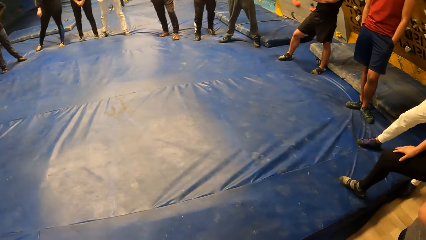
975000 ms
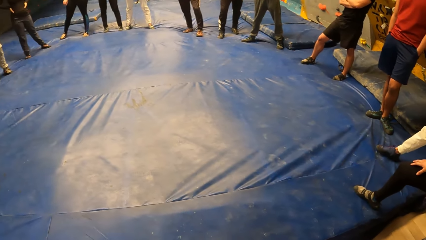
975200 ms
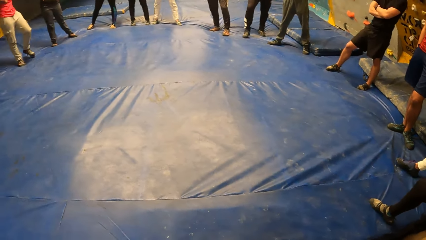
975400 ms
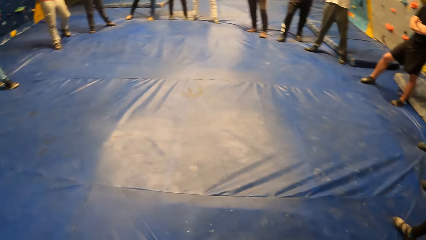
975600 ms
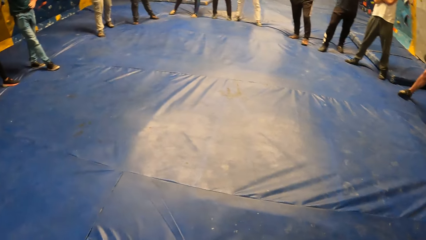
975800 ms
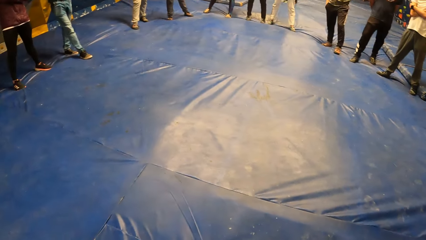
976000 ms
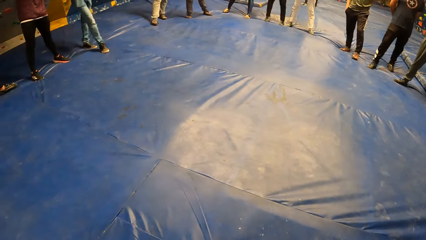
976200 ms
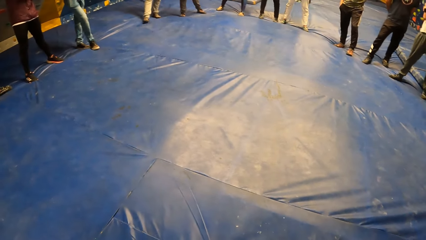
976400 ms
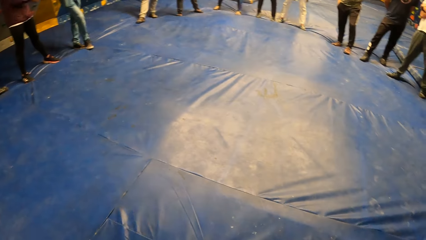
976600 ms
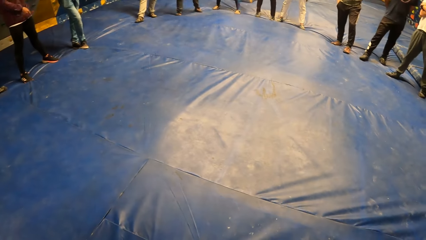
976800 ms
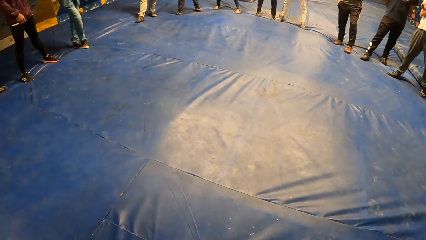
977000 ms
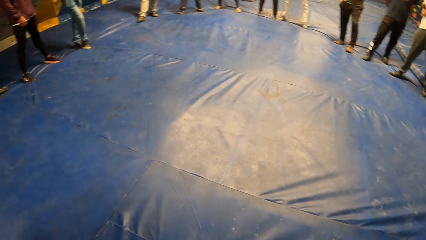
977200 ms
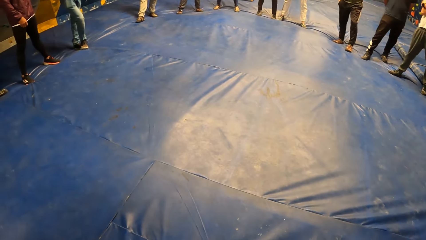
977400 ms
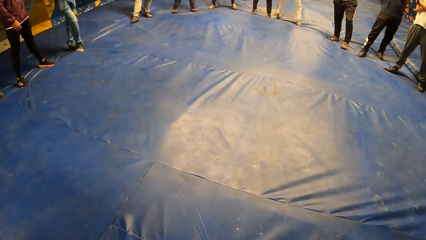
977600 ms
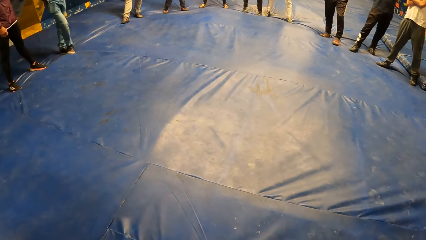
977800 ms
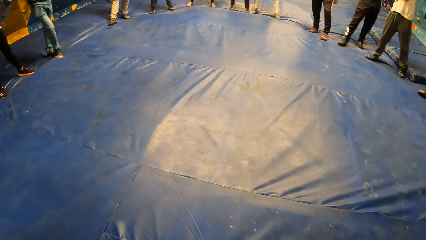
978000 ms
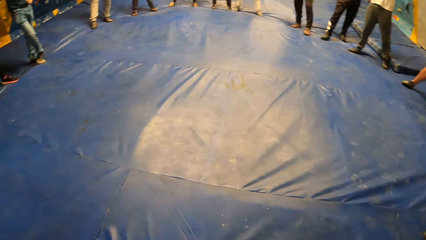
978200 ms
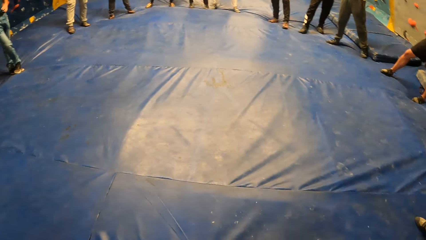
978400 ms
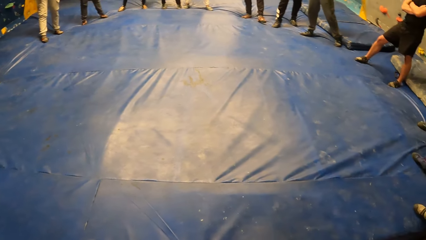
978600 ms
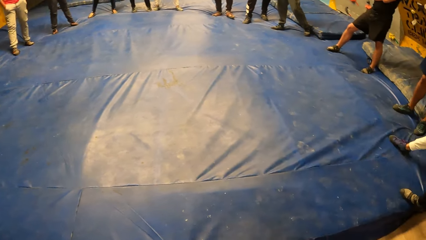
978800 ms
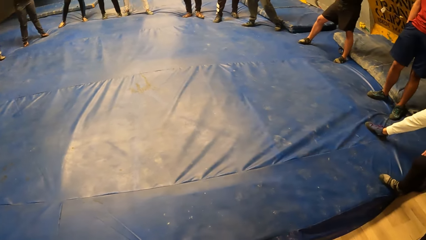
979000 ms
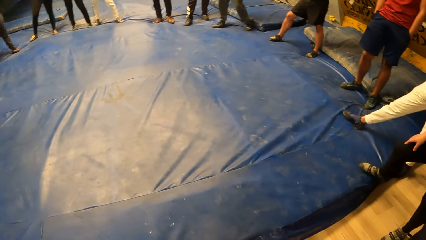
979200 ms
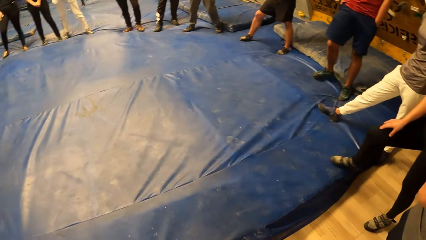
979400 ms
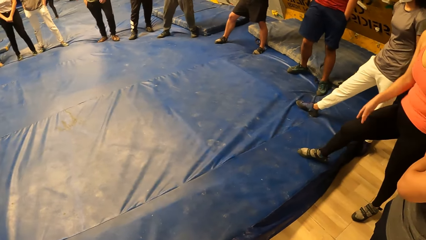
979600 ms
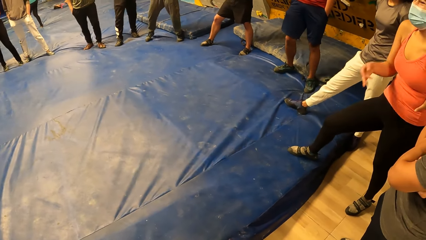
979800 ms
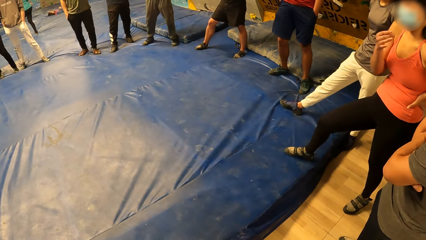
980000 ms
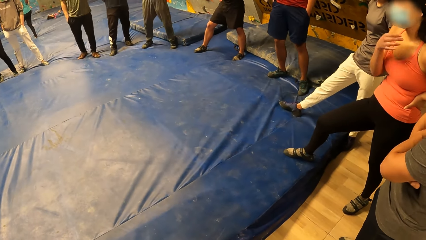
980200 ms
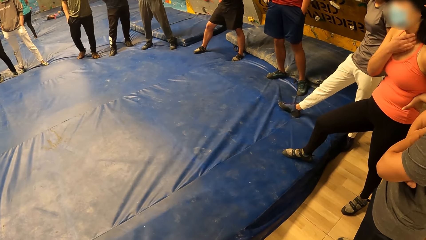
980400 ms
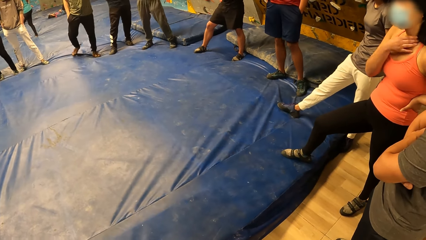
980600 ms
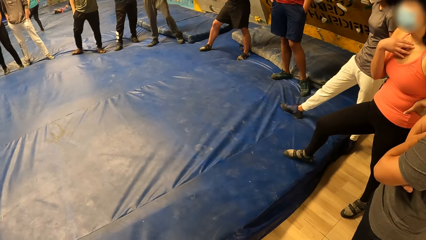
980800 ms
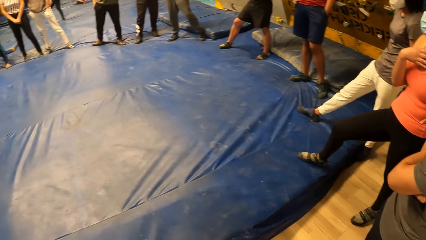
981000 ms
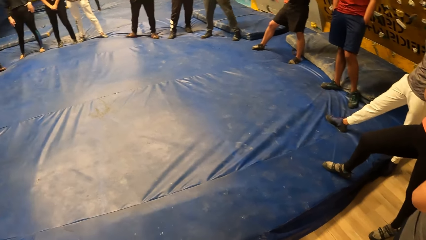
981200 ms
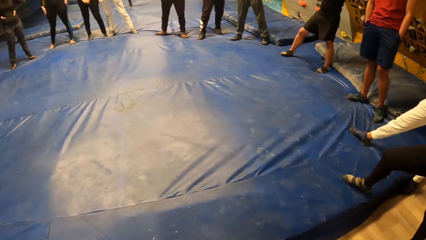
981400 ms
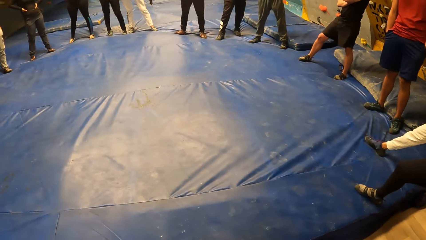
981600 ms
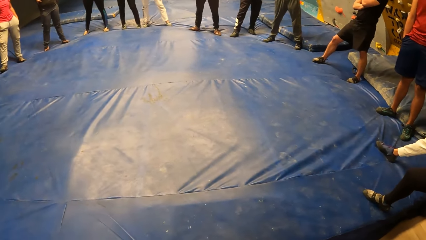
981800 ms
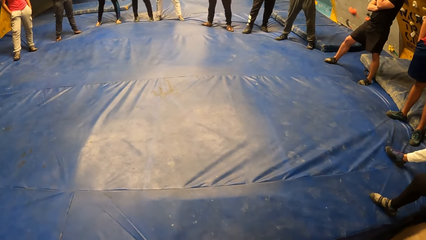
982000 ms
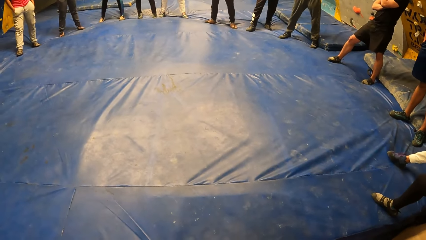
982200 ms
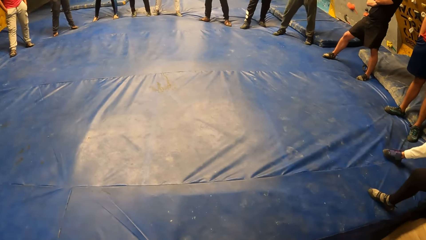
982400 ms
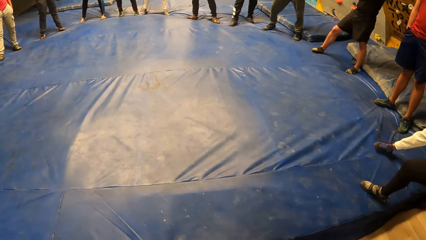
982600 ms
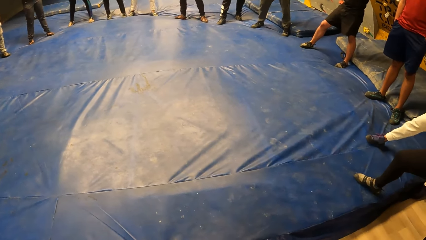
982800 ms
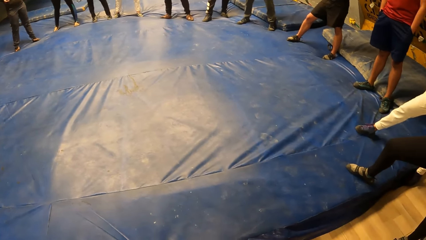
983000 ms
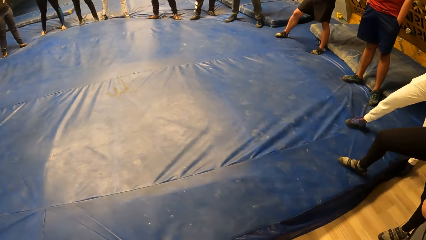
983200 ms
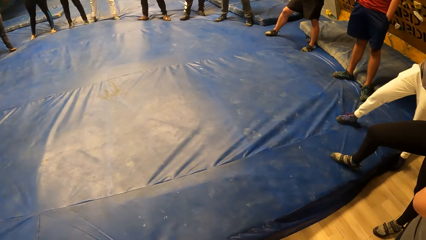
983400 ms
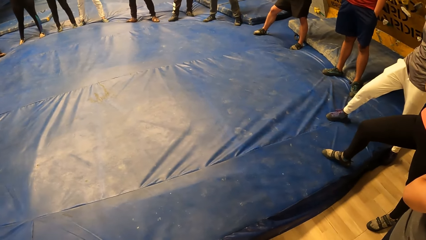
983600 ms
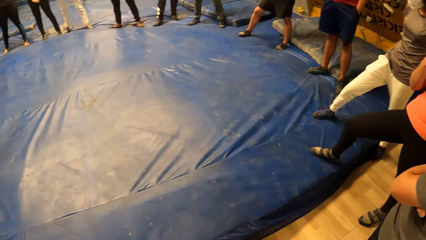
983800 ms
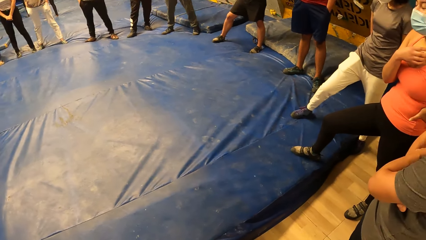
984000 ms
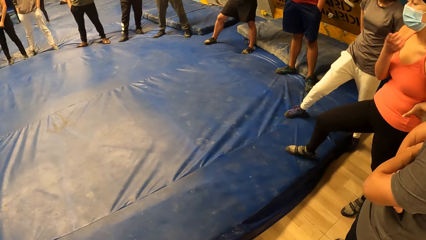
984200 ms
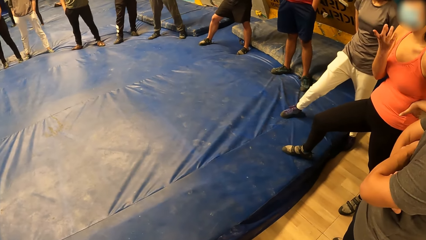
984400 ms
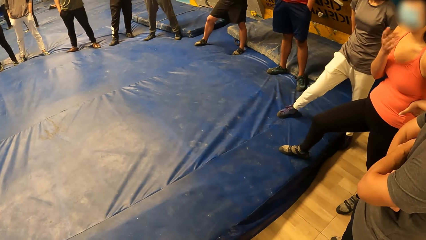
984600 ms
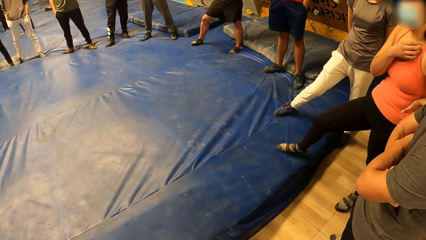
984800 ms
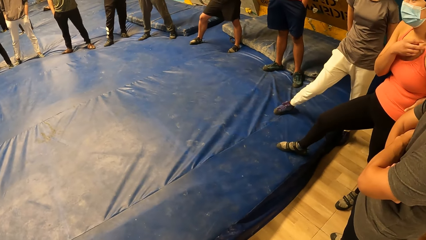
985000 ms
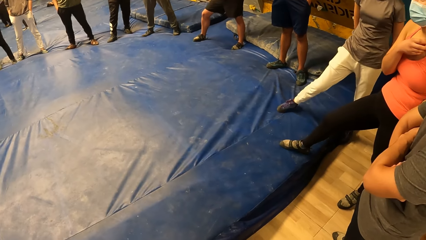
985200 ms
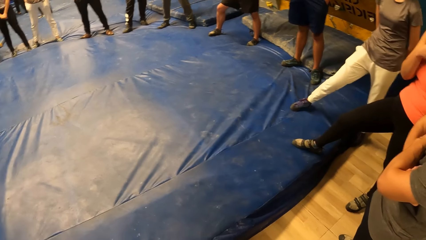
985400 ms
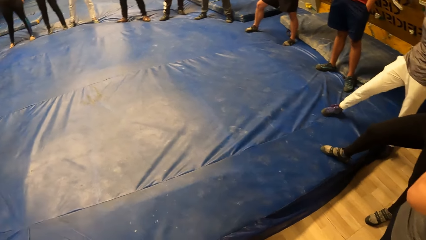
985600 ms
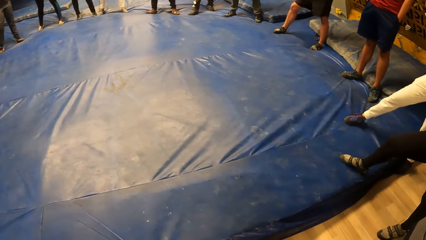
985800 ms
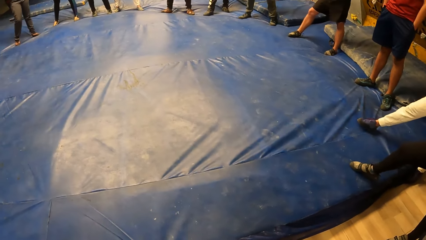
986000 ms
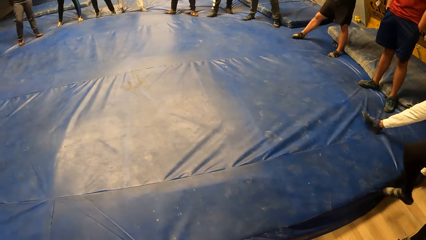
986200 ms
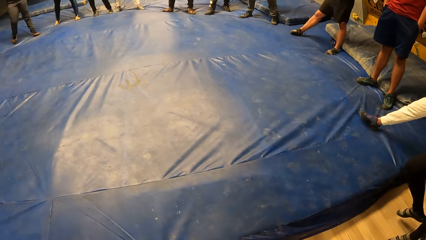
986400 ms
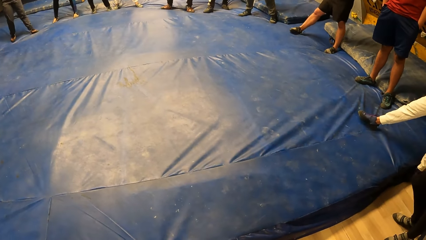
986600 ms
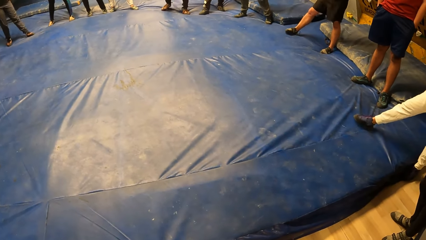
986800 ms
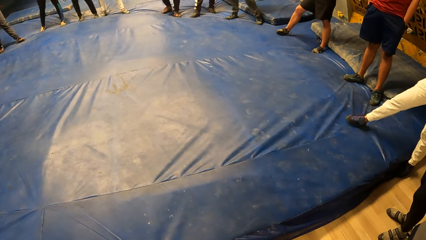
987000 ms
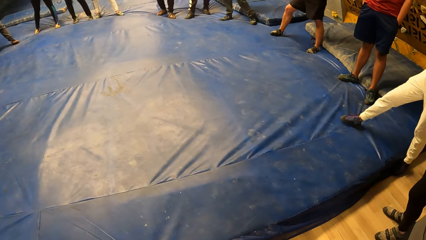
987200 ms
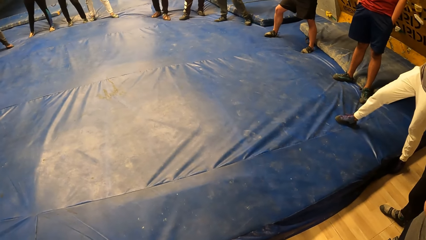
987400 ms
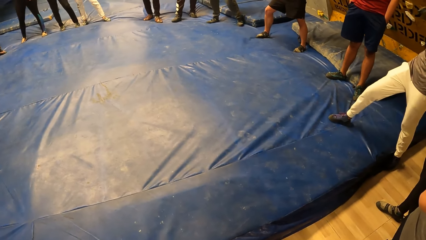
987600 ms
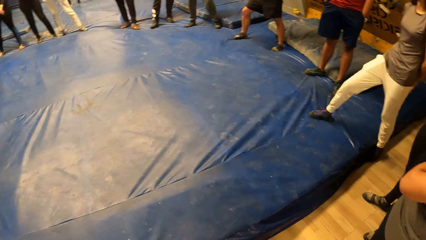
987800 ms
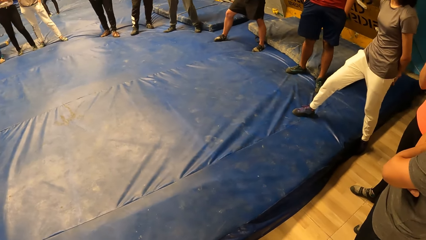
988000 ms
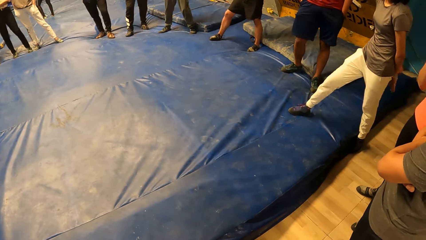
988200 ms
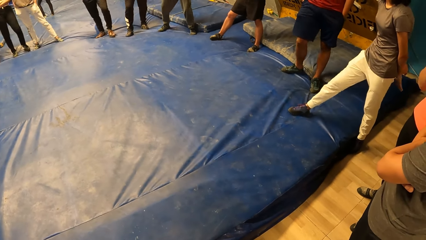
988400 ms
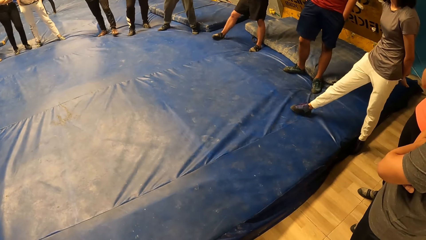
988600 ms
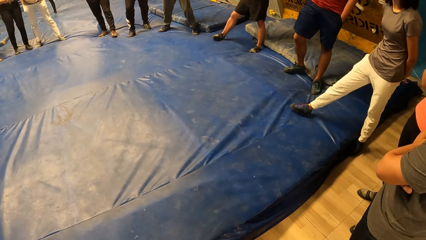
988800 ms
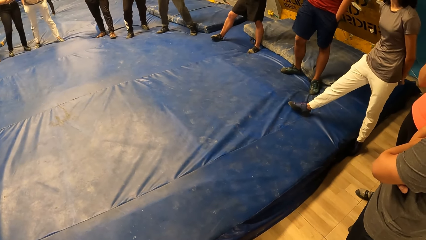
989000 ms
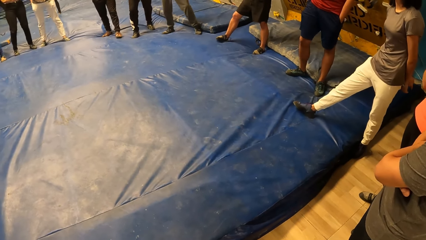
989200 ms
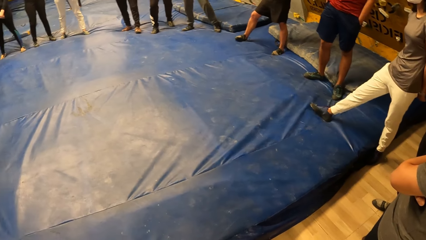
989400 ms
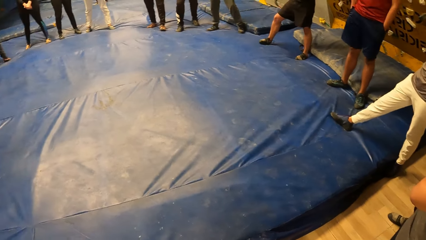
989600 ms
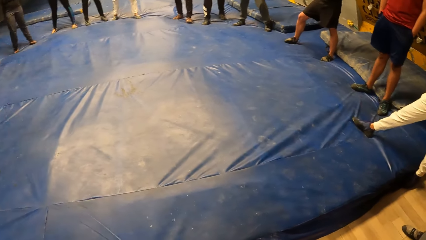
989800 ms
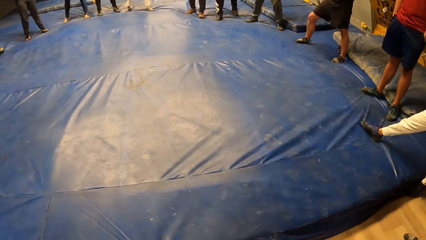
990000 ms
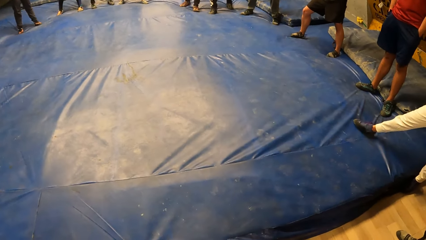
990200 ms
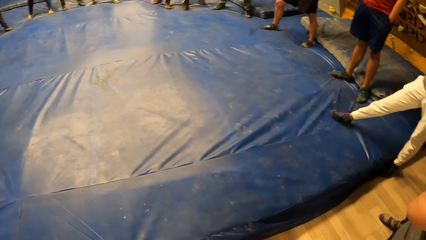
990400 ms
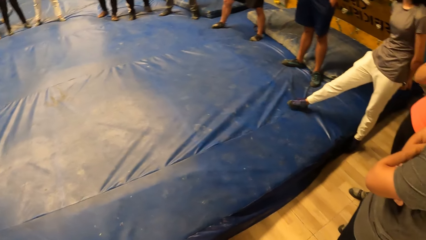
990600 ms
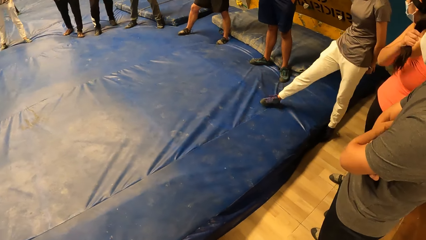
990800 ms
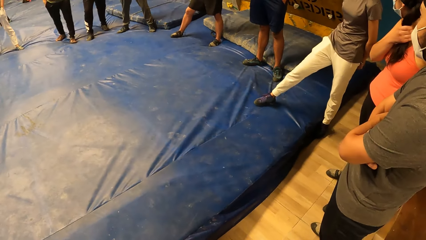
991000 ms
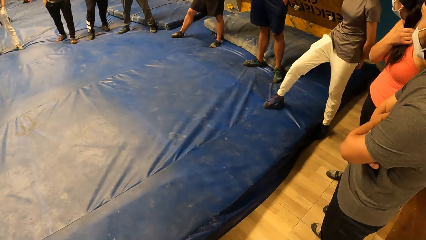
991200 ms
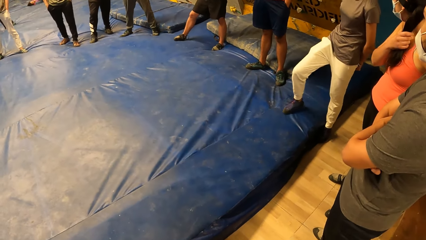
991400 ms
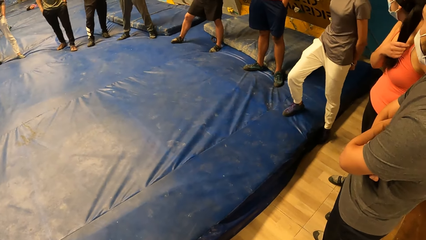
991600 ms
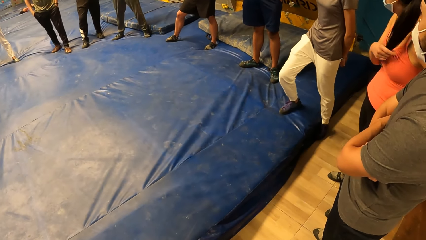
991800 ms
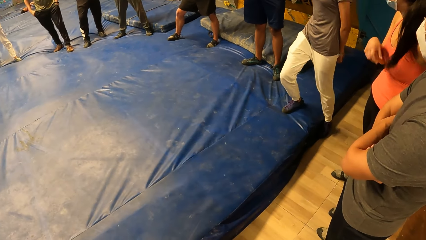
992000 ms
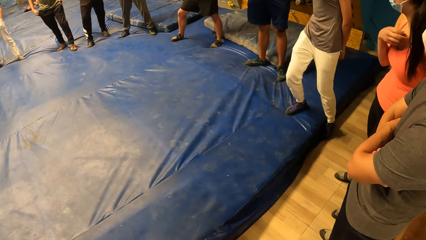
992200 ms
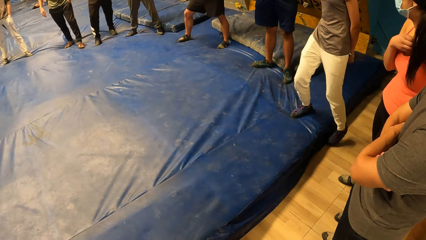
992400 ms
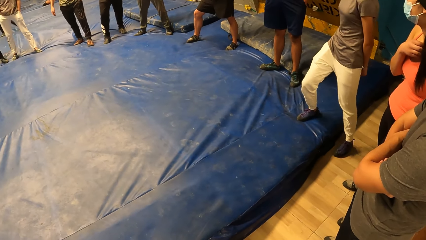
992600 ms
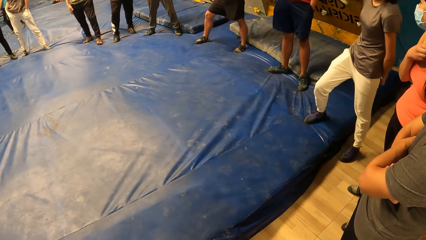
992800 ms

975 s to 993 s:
A man fidgets. A second man fidgets. A lady moves the legs. A second lady moves the leg. A third man fidgets. A third lady fidgets. A fourth man fidgets. A fourth lady fidgets. The third lady moves the hand. The first lady fidgets. The third man fidgets. A fifth man fidgets. A sixth man fidgets. The fourth lady fidgets.
